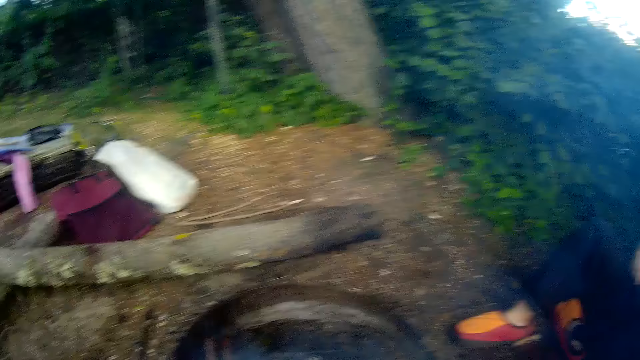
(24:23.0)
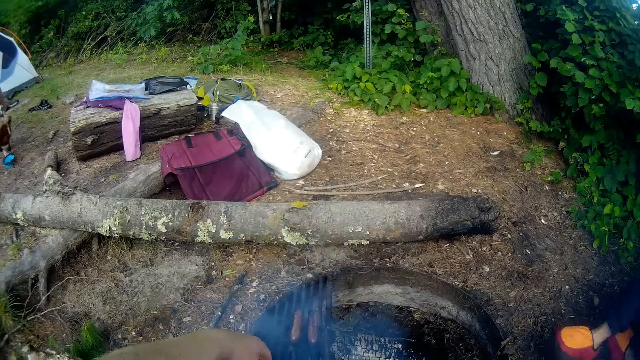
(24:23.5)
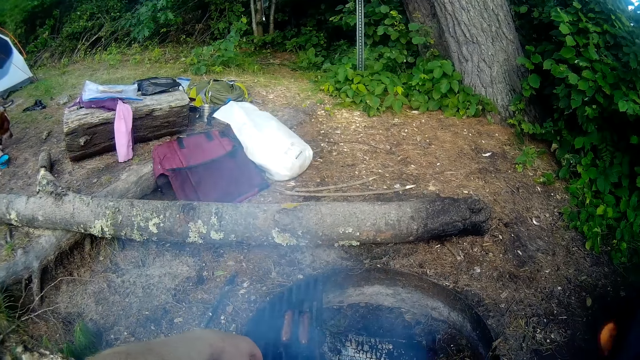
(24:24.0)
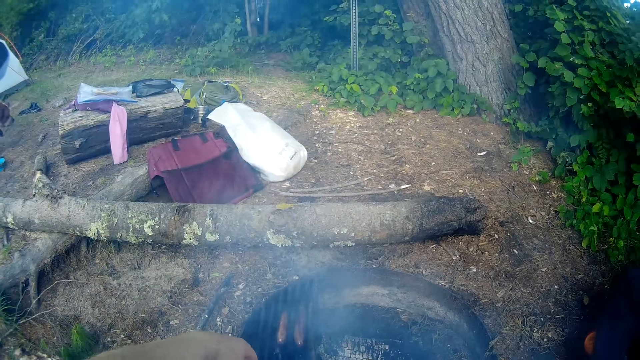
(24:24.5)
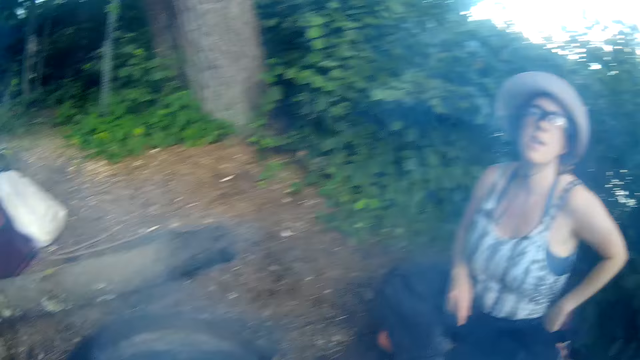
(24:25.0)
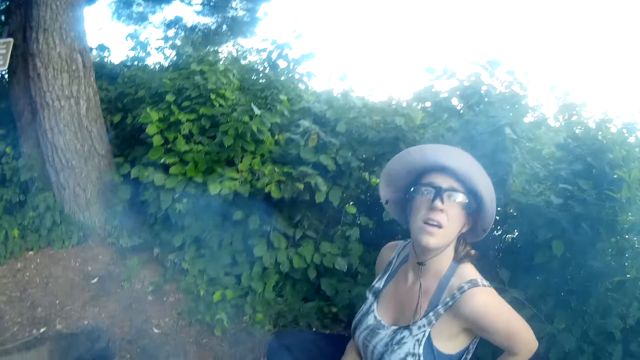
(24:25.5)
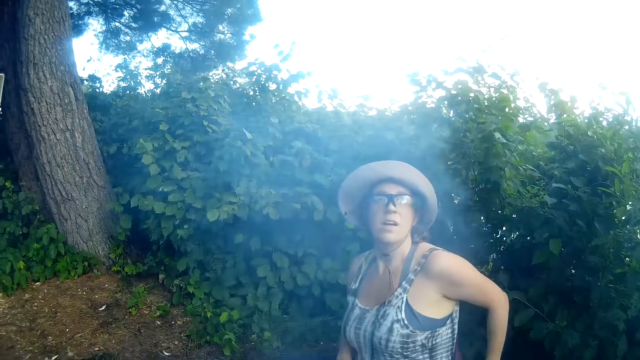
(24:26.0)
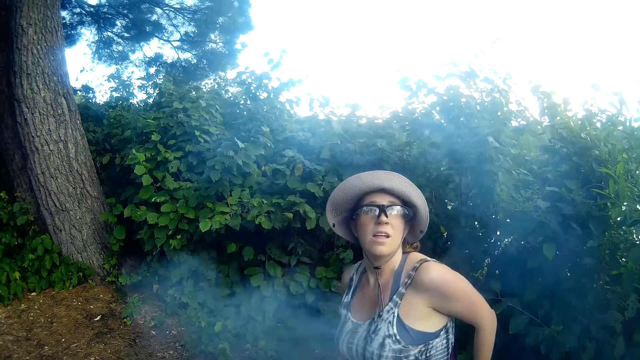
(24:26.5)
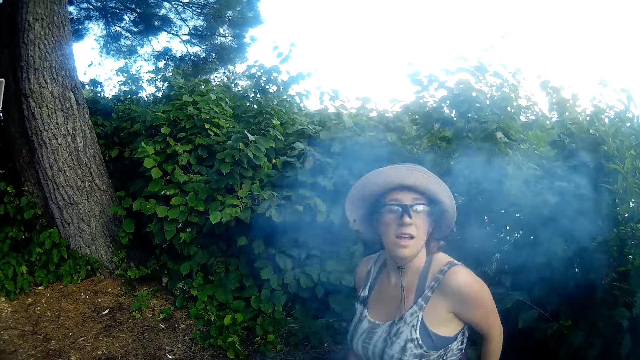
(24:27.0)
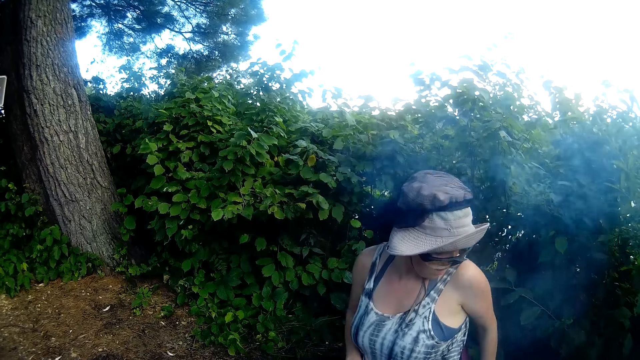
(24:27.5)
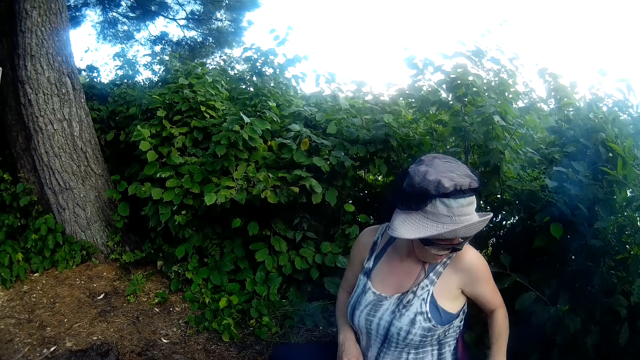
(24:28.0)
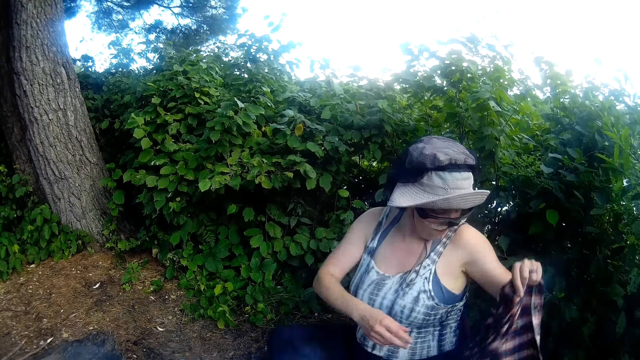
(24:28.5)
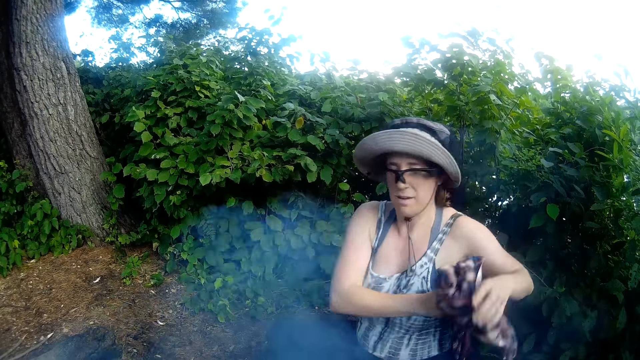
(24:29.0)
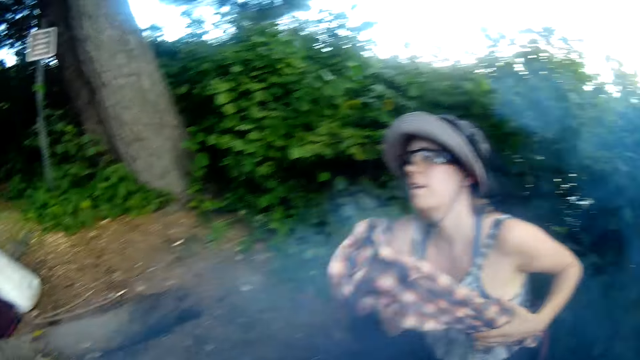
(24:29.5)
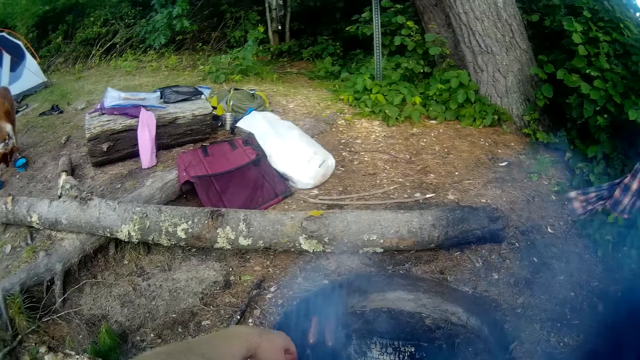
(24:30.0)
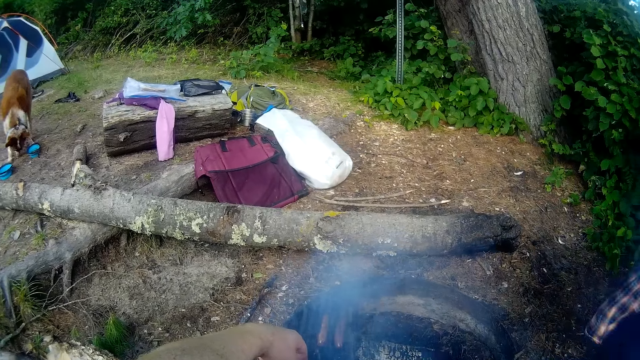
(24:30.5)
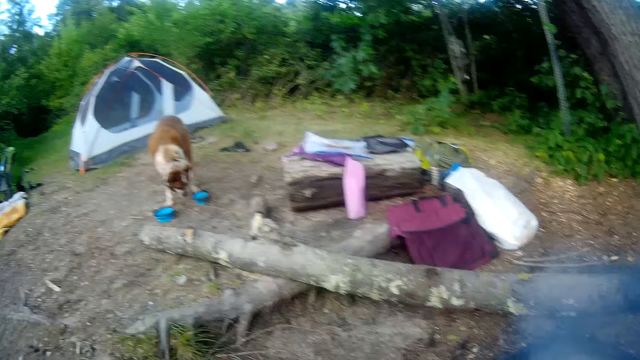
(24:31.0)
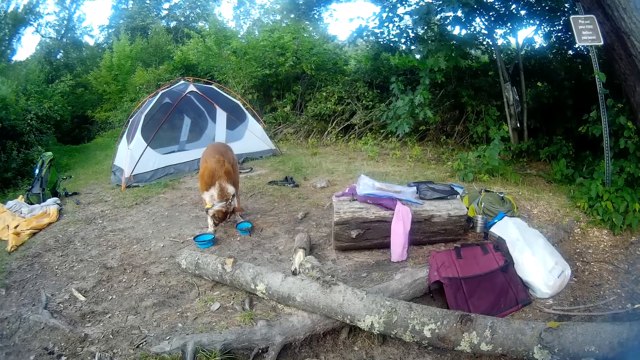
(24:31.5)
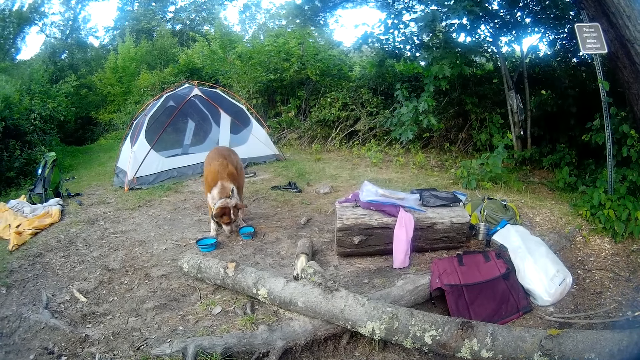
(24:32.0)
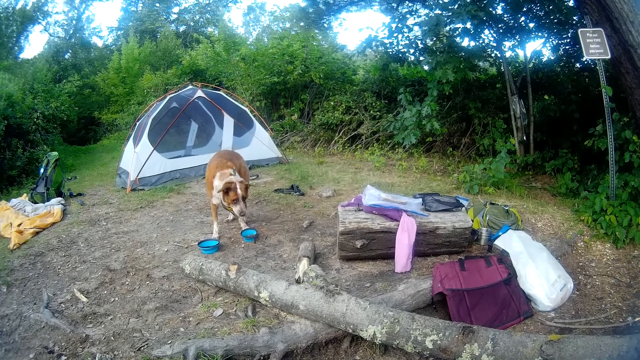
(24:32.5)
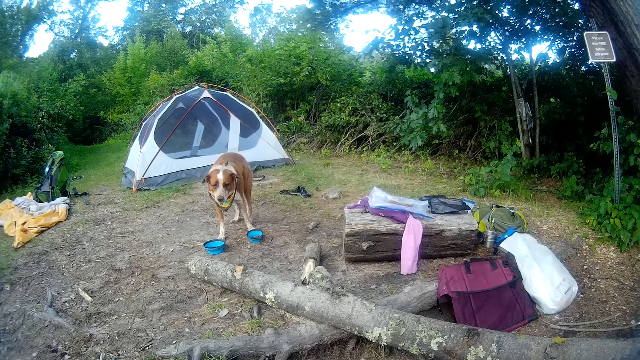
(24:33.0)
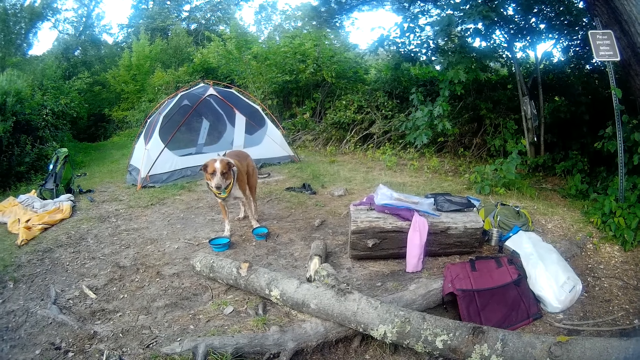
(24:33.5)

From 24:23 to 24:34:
The camera wearer stares at the person. They look around the camp site. They stare at the person. The person holds a cloth. The woman picks up a shirt from the ground. The camera wearer looks at a moving dog.

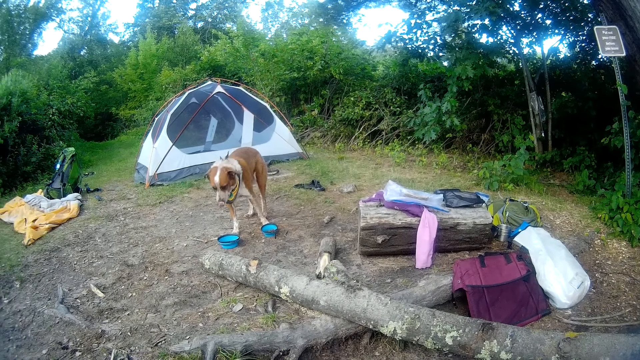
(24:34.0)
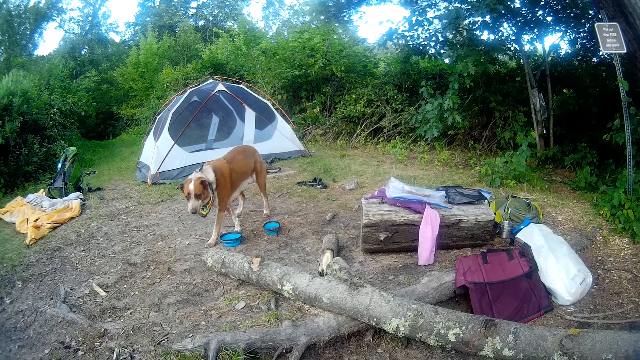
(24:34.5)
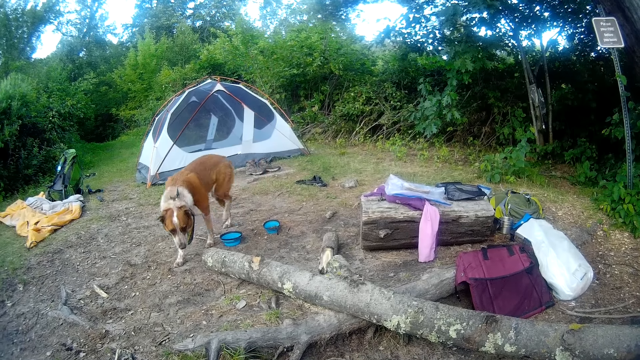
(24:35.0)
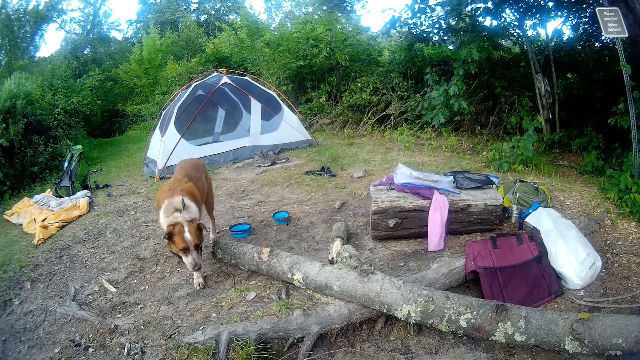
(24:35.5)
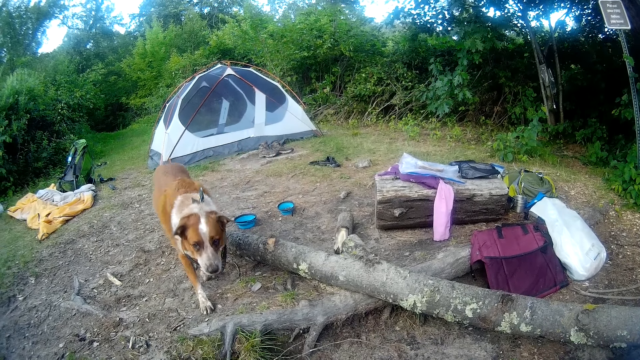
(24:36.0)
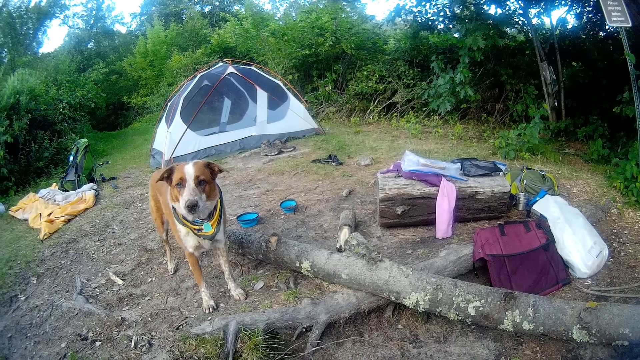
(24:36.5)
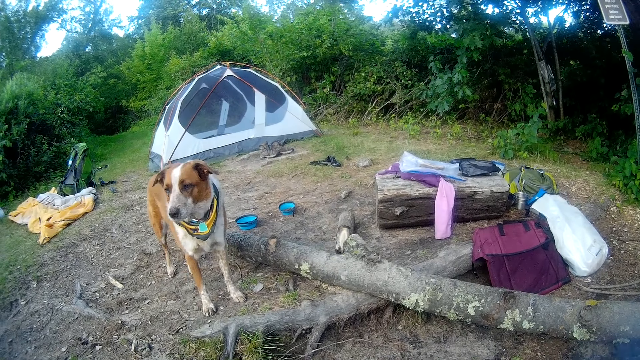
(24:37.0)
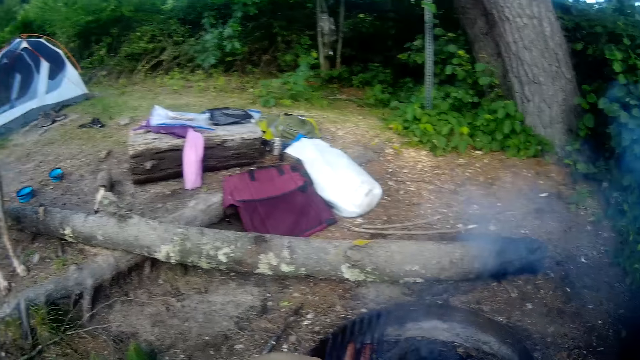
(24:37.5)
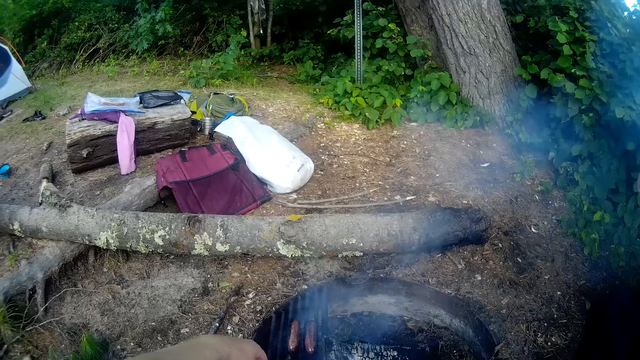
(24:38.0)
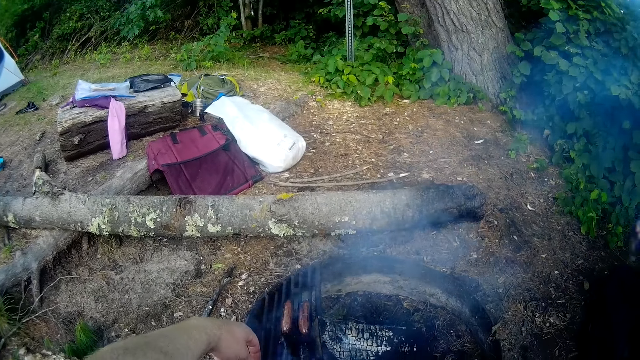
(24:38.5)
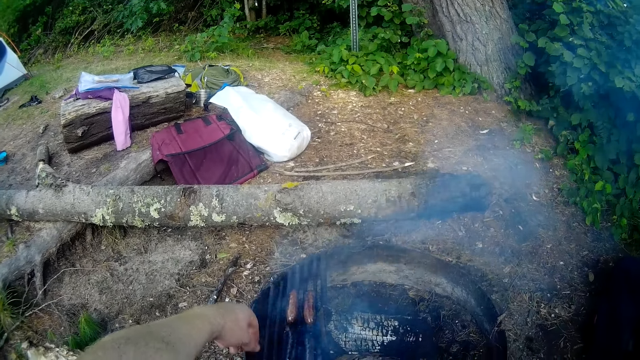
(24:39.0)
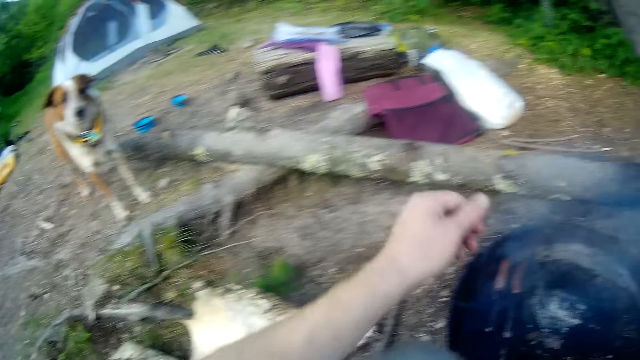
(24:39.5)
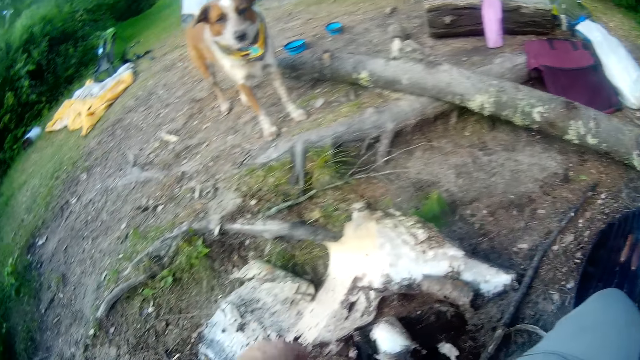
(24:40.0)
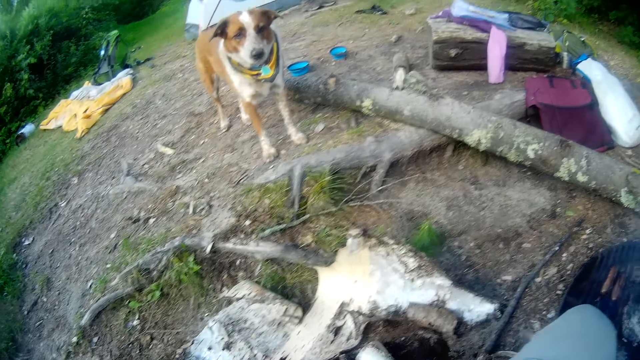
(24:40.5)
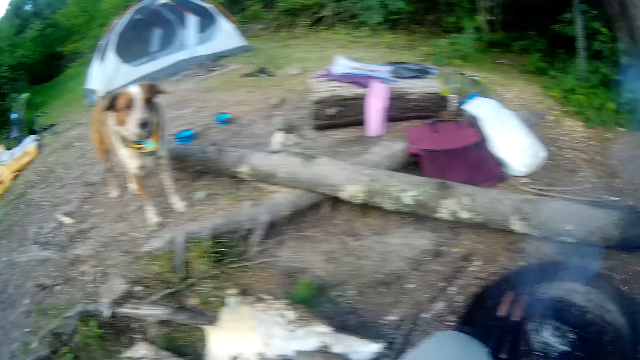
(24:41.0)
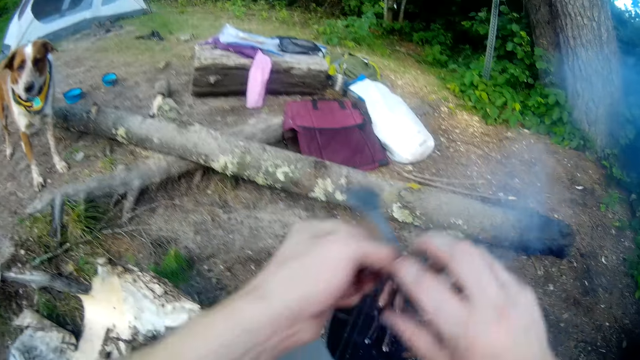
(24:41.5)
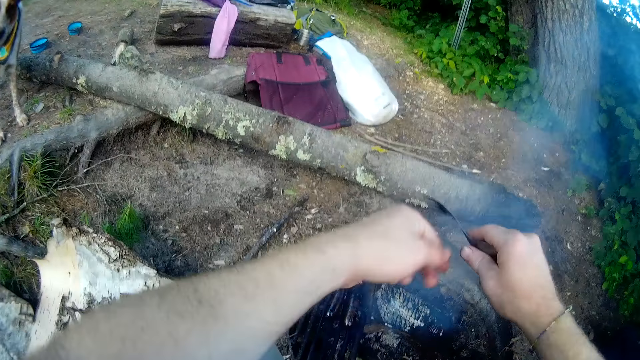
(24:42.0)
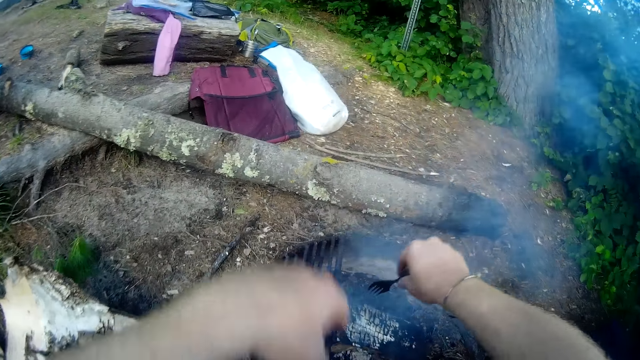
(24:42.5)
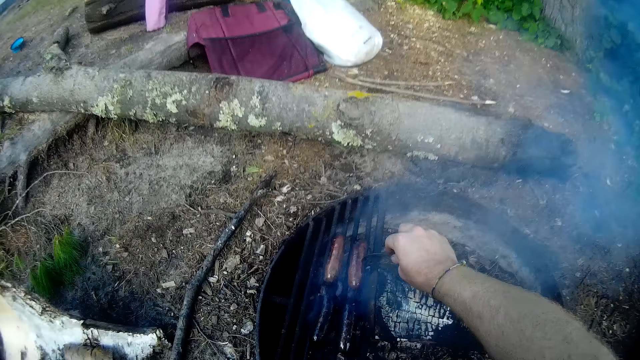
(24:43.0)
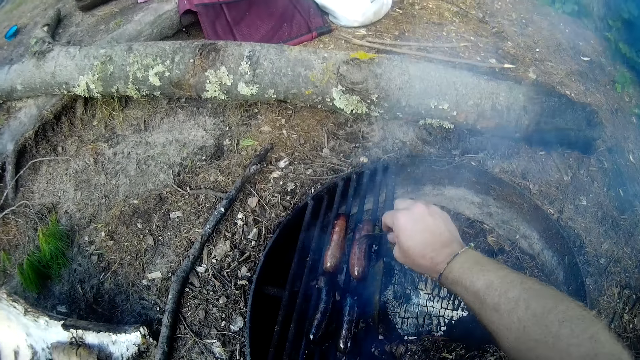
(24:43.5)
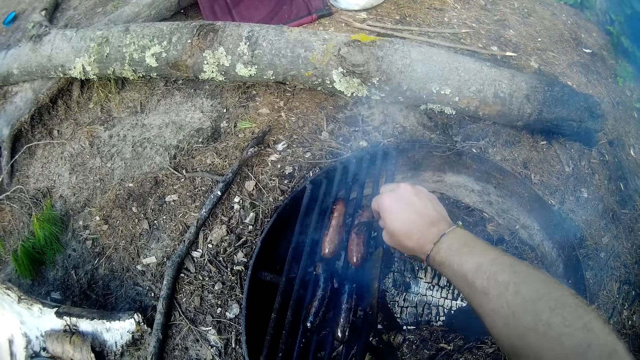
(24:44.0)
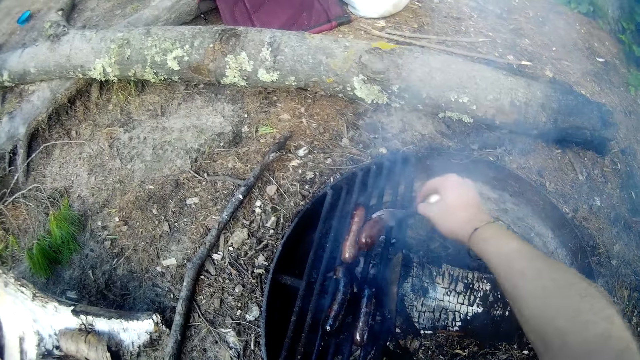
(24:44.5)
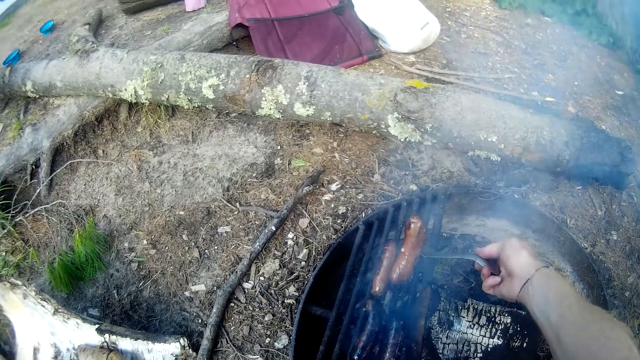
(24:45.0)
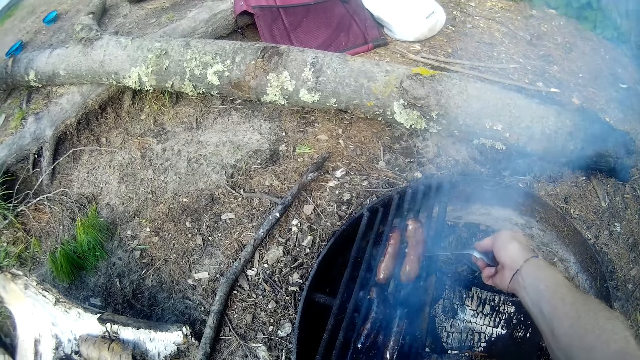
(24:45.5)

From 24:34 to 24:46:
The camera wearer interacts with the dog. He looks around the camp site. He picks up a fork or spork. He moves the spork to his right hand. He pricks something. He picks up a sausage on a fire with the spork.
